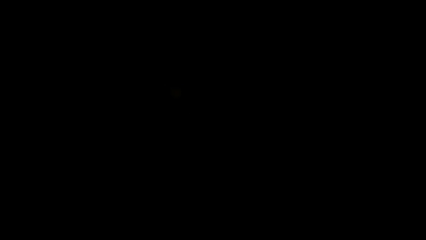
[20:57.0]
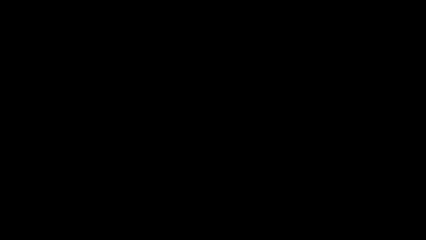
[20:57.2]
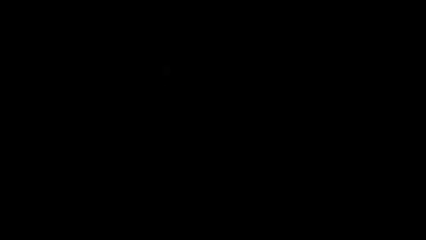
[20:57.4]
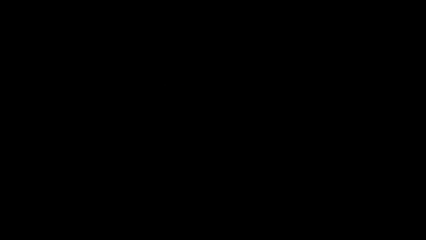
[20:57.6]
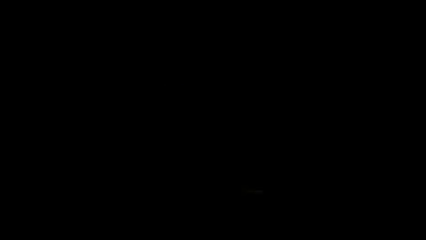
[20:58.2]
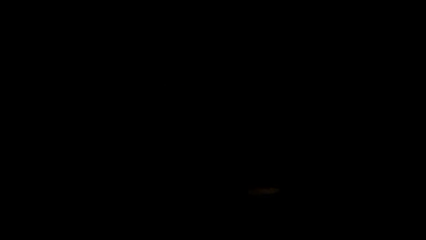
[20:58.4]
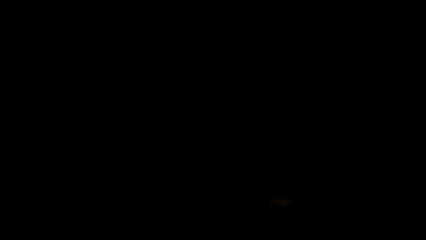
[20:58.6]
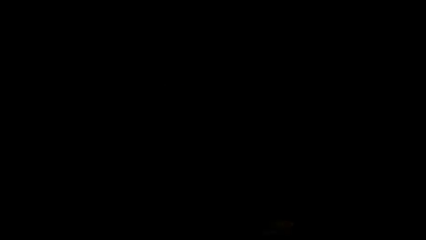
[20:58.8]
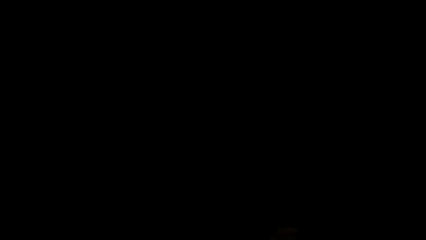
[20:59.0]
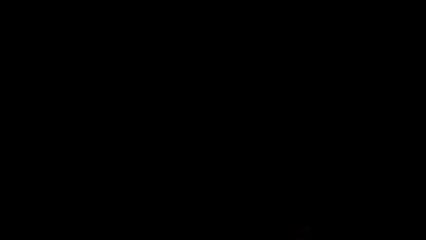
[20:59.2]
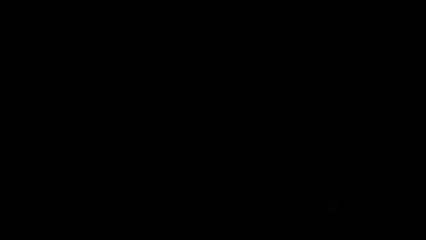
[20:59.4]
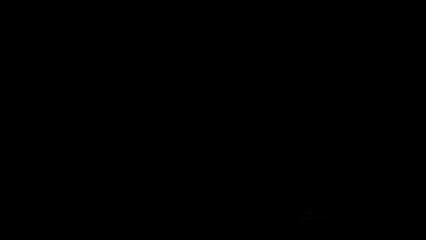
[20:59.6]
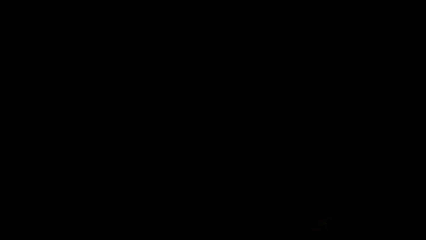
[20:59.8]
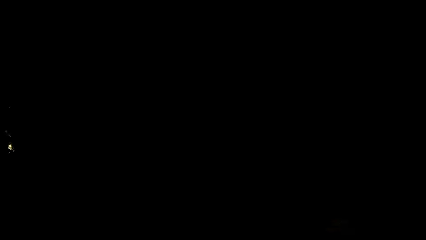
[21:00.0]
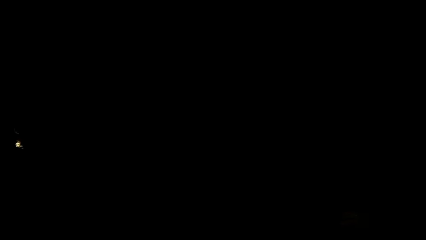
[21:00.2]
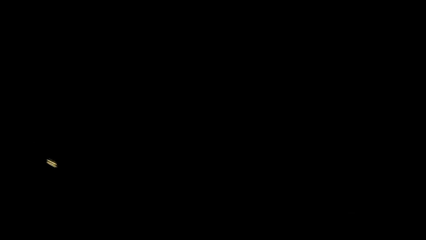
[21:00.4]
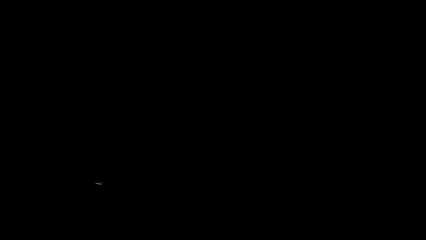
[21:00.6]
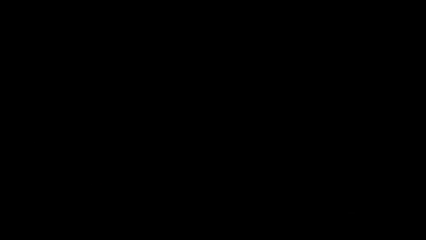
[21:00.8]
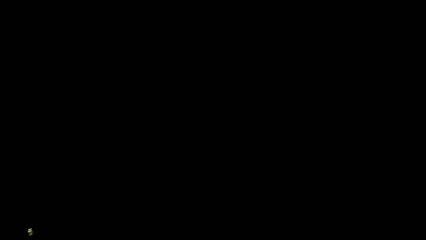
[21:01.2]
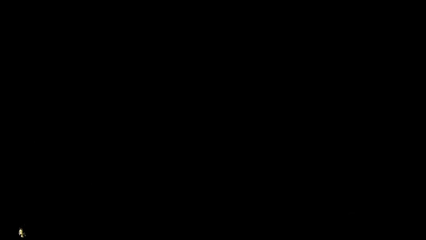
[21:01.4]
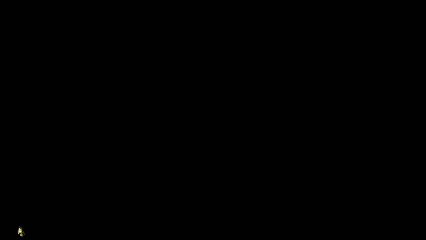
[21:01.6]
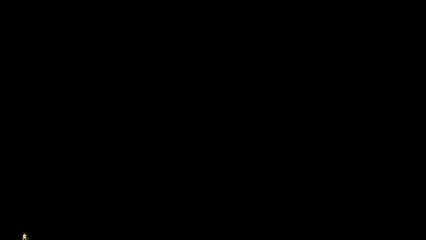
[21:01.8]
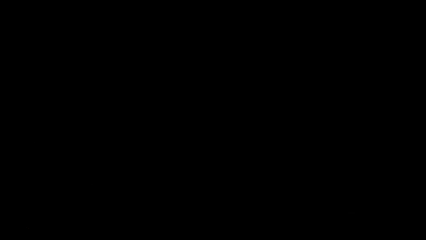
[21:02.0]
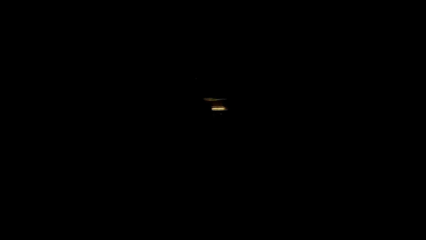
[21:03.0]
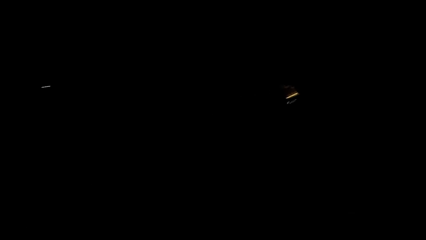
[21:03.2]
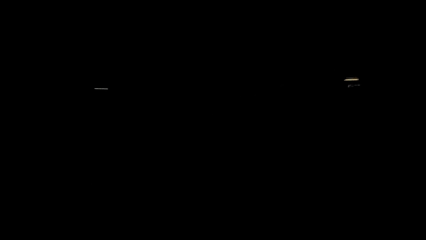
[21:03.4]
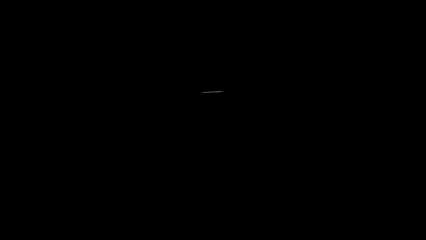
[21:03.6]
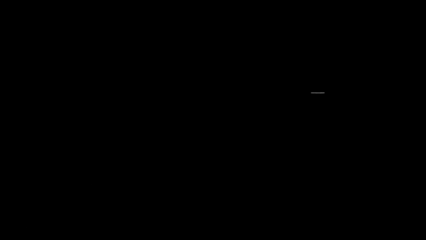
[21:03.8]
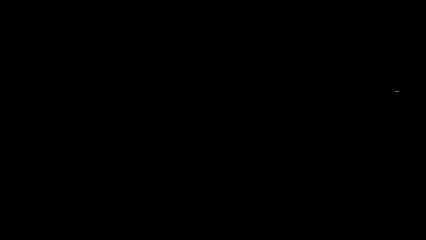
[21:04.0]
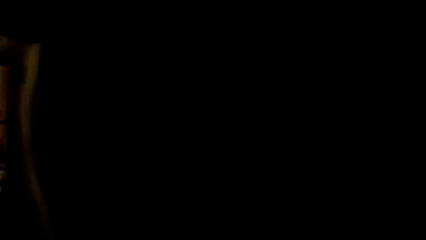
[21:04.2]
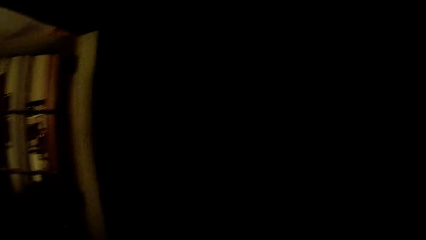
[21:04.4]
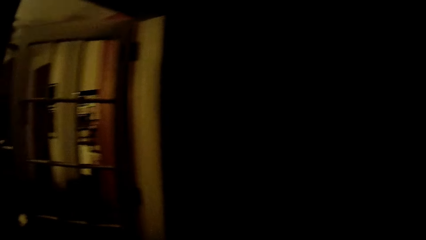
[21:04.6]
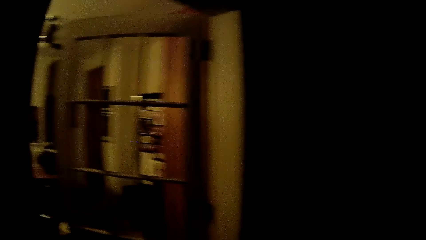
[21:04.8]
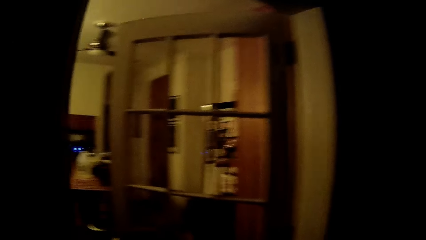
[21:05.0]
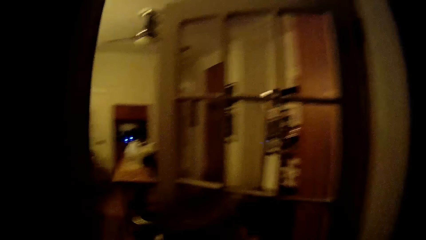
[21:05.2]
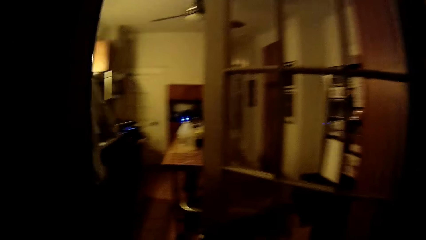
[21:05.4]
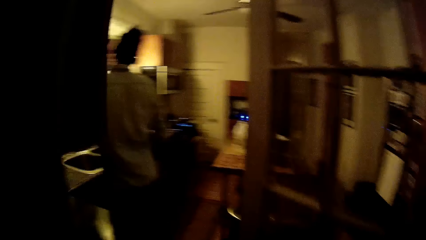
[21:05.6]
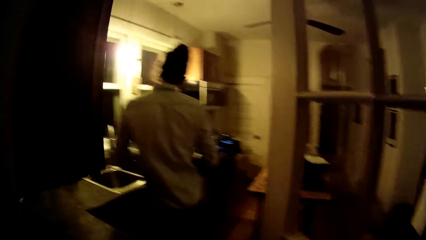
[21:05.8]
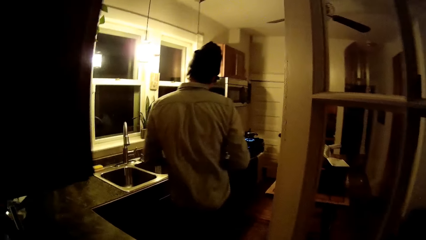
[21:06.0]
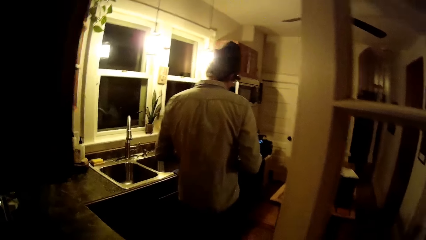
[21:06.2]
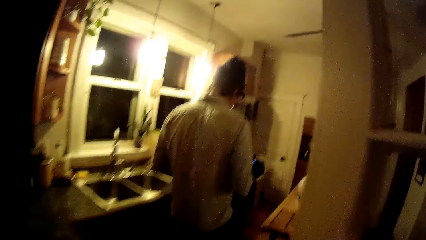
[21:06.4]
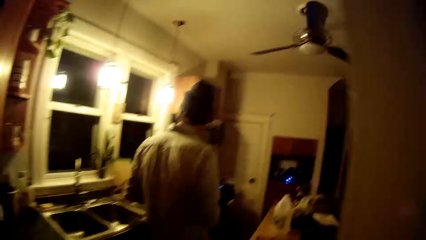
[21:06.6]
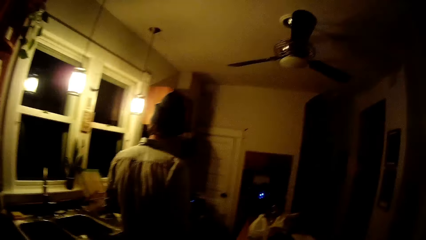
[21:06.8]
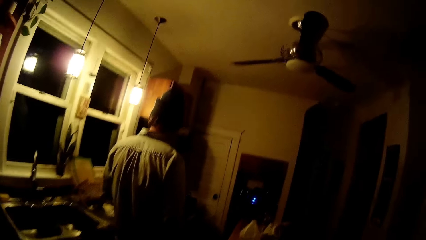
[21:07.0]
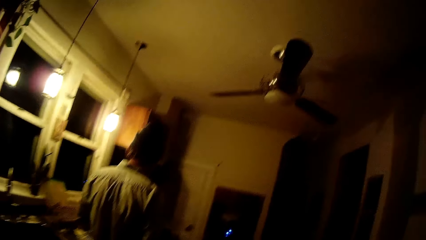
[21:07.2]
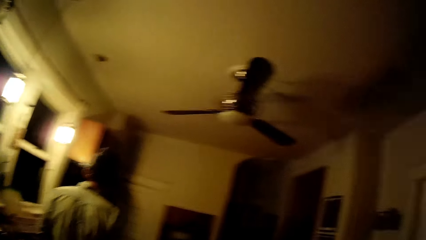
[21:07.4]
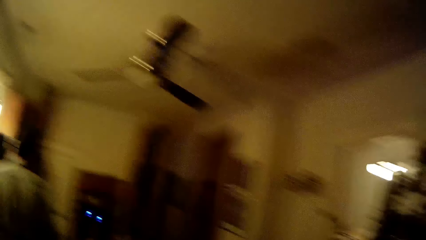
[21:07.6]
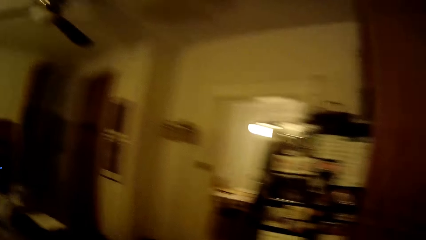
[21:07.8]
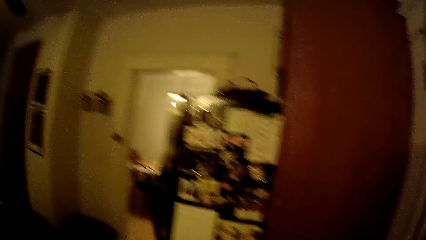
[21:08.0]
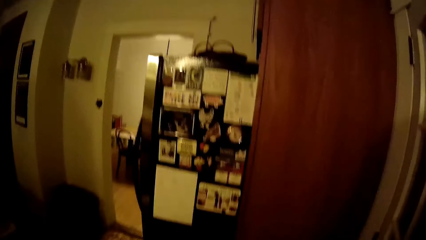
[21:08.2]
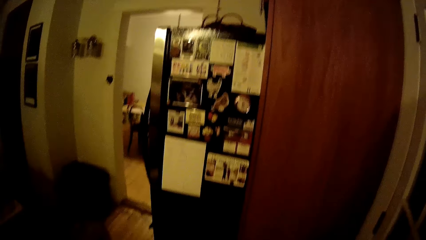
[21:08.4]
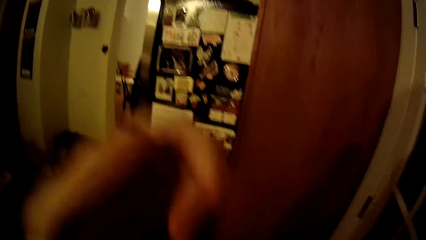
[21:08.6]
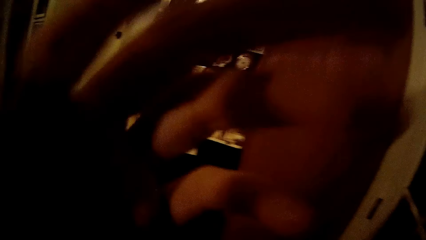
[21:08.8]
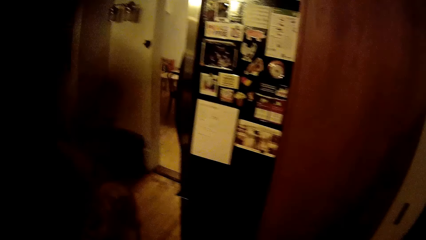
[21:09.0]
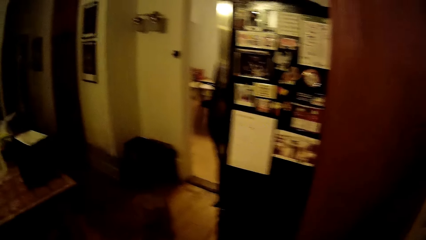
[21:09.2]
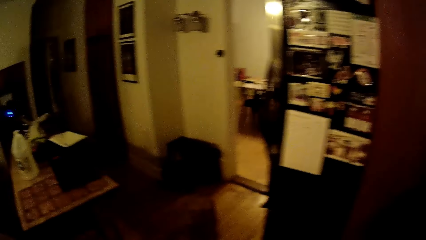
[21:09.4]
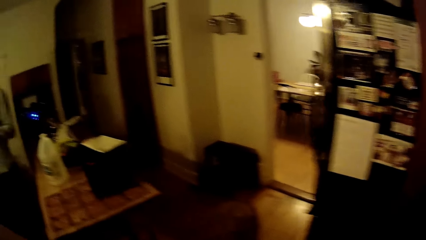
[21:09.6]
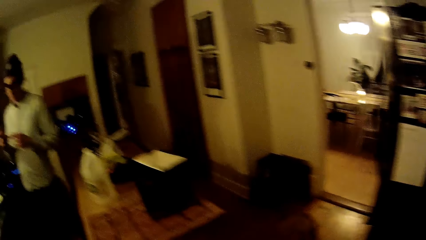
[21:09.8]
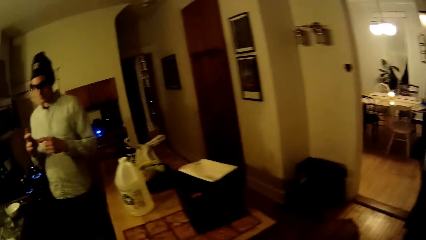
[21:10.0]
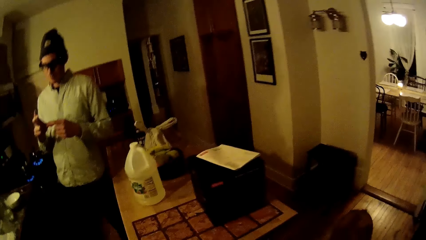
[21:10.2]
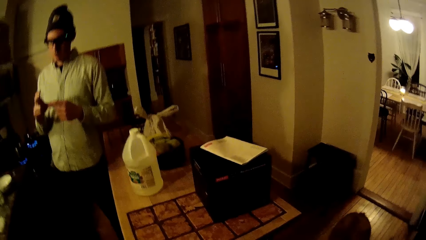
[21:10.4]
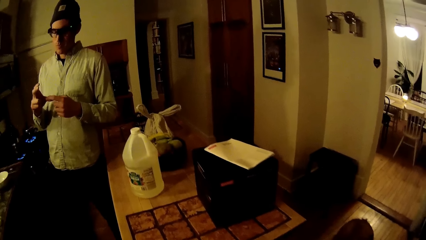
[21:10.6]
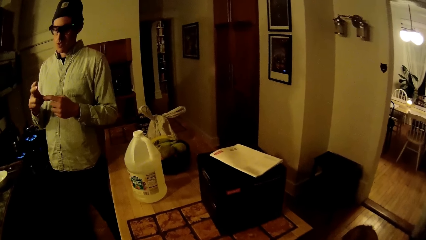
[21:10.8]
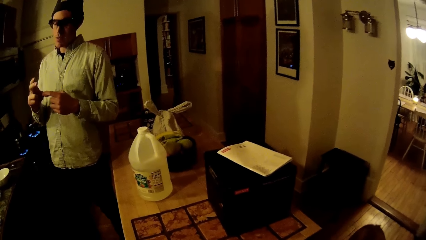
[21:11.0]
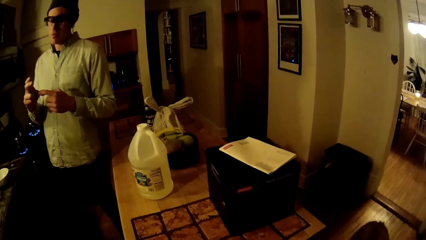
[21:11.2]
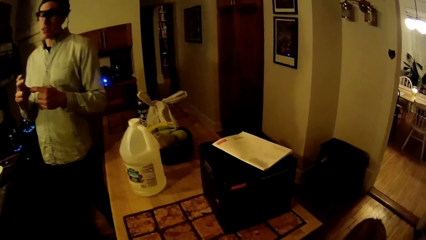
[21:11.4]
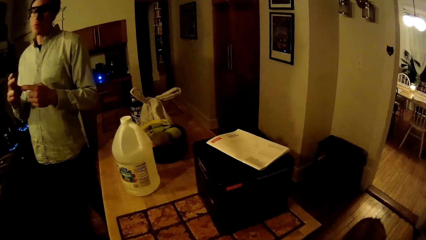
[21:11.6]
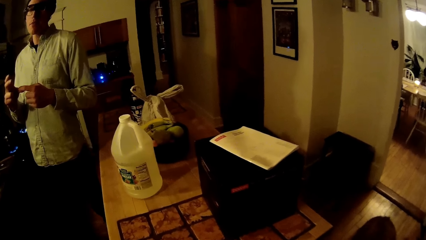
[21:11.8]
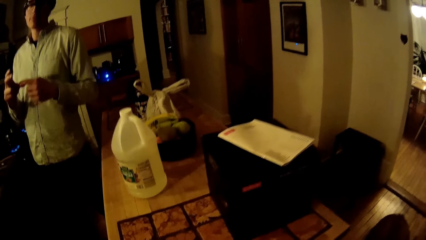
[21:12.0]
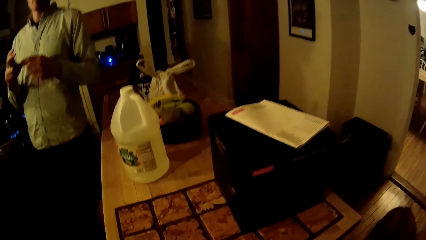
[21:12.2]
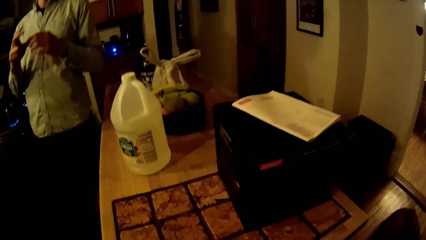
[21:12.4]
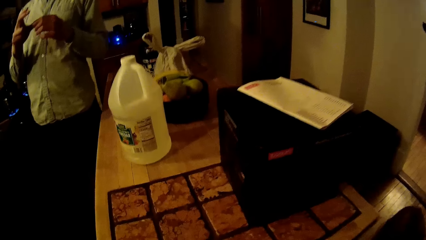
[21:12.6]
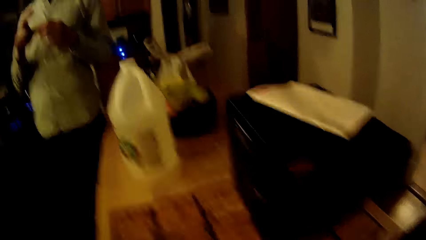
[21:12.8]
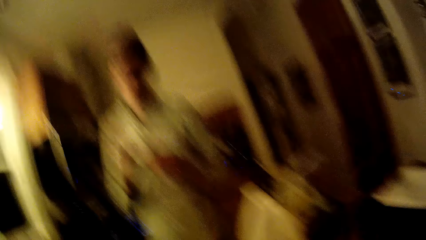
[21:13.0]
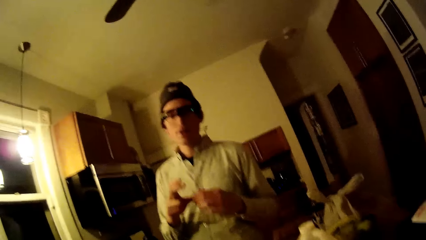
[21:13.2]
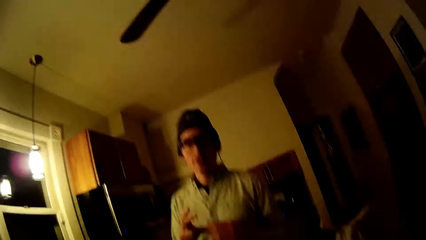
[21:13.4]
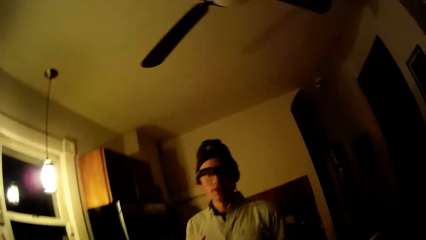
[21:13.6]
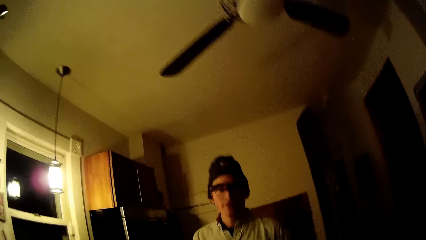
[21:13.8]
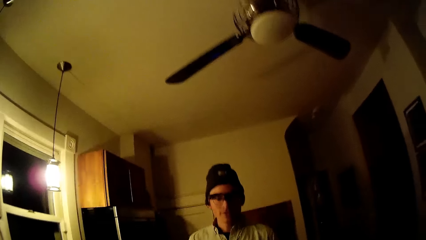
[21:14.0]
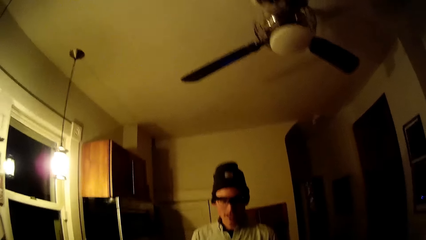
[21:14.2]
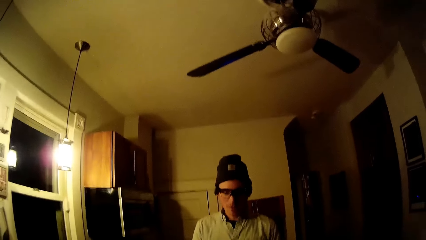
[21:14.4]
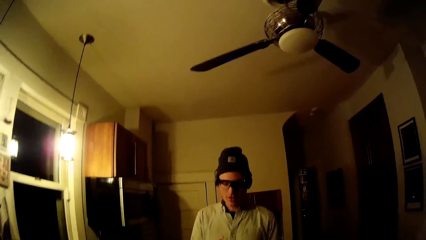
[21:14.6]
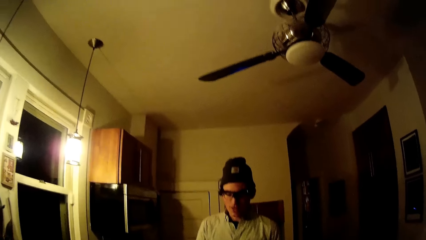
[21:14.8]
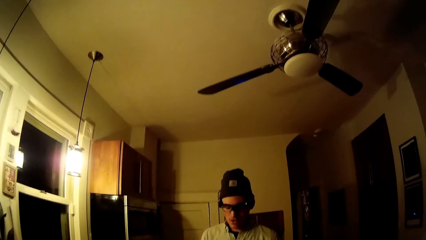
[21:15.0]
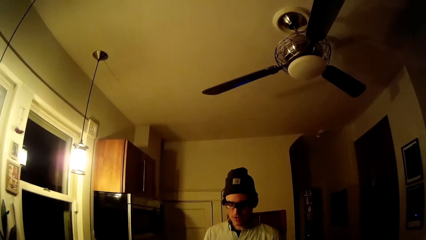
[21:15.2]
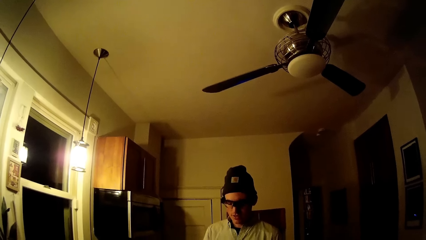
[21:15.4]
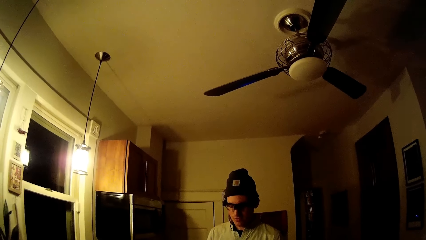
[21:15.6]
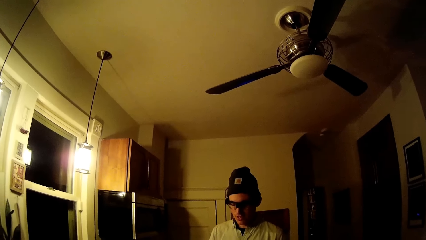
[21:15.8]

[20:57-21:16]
The camera wearer walks out of the room into the kitchen. She converses with the man. She moves the hand. She touches her face with her left hand. The man looks at the hands. The camera wearer looks around.
